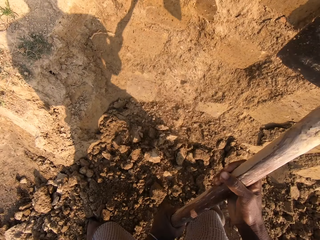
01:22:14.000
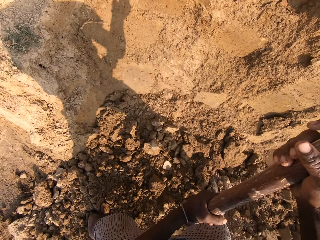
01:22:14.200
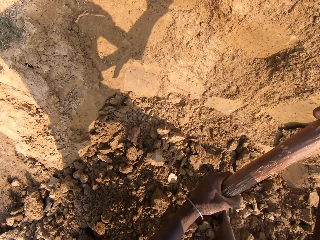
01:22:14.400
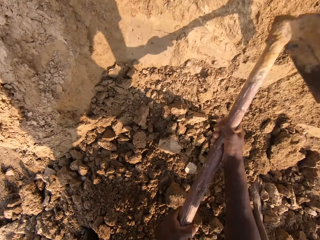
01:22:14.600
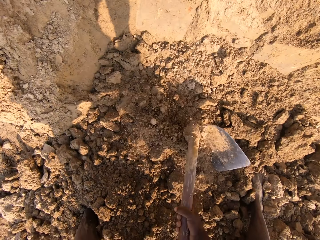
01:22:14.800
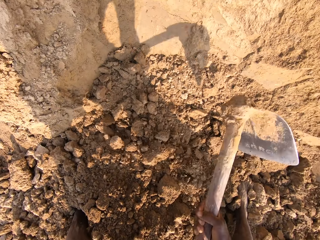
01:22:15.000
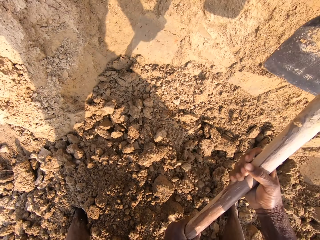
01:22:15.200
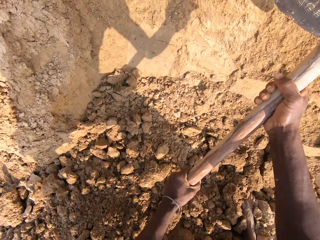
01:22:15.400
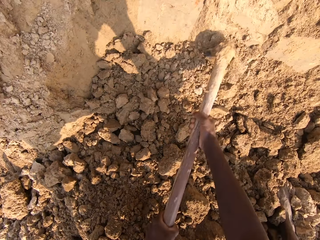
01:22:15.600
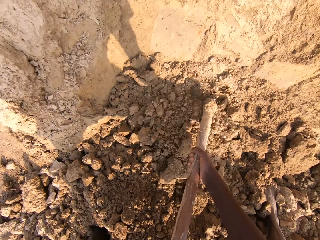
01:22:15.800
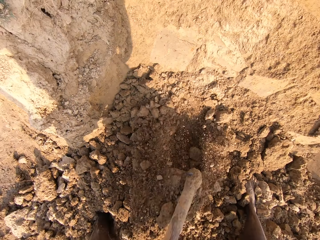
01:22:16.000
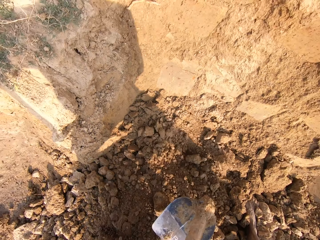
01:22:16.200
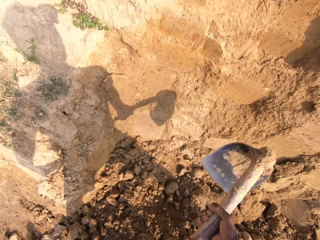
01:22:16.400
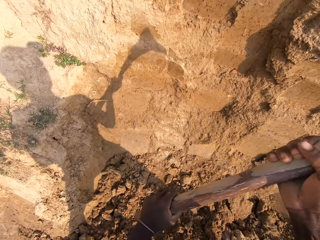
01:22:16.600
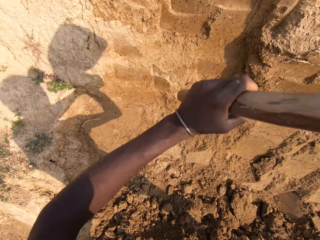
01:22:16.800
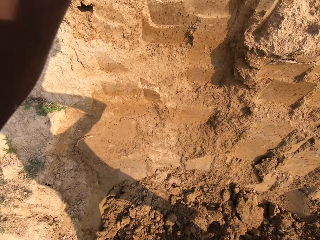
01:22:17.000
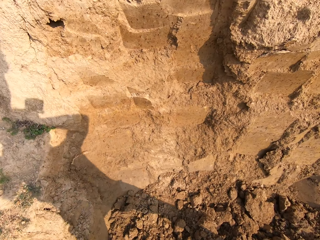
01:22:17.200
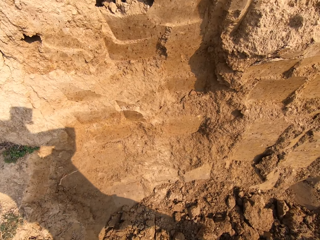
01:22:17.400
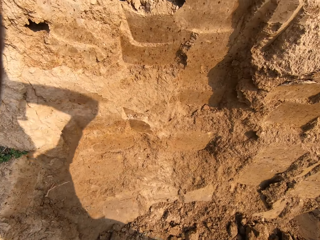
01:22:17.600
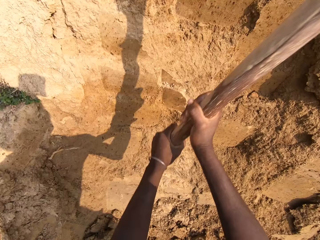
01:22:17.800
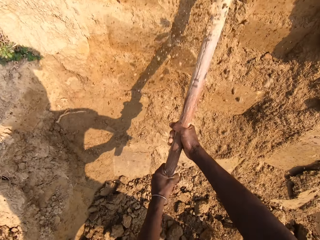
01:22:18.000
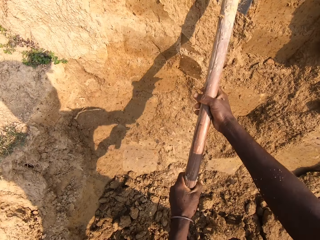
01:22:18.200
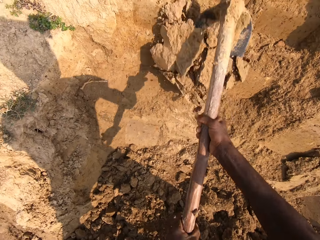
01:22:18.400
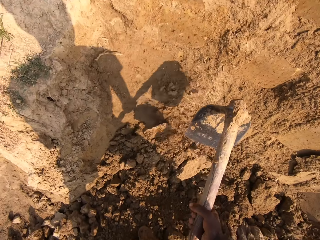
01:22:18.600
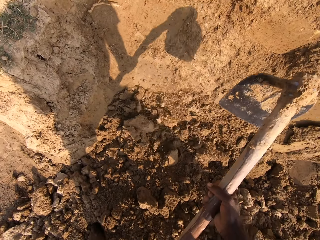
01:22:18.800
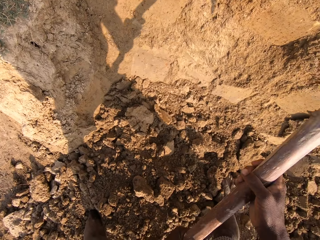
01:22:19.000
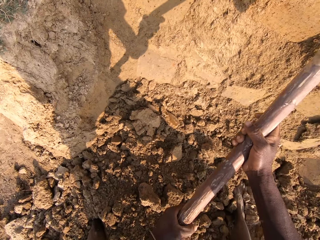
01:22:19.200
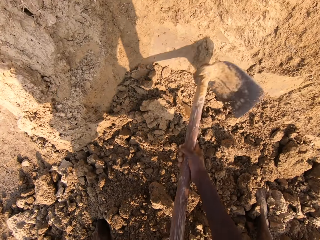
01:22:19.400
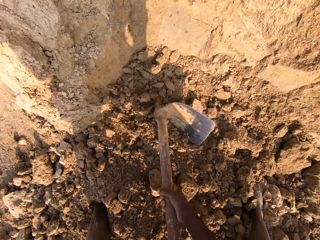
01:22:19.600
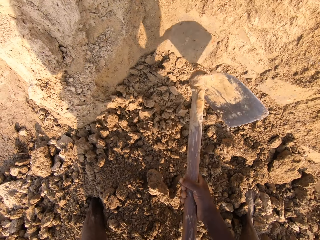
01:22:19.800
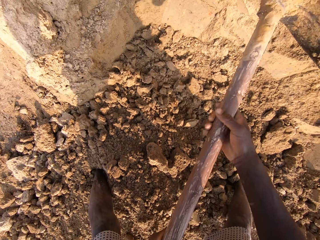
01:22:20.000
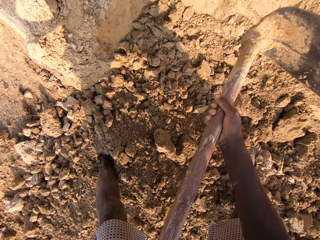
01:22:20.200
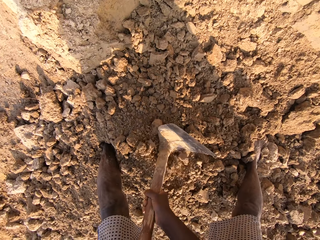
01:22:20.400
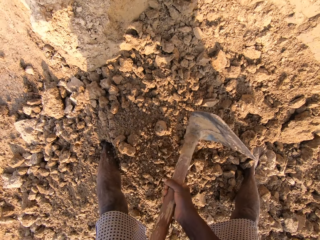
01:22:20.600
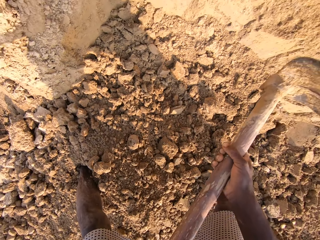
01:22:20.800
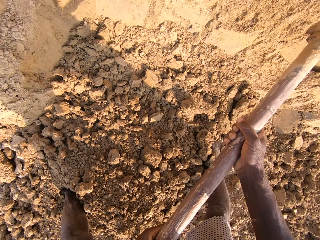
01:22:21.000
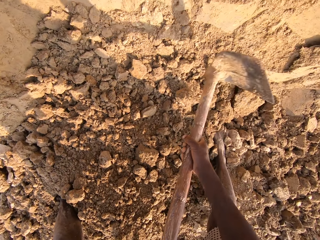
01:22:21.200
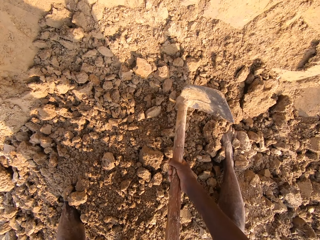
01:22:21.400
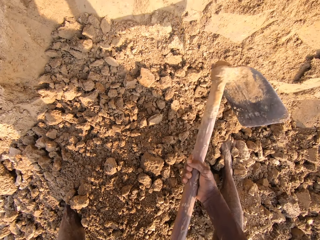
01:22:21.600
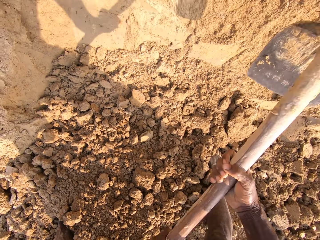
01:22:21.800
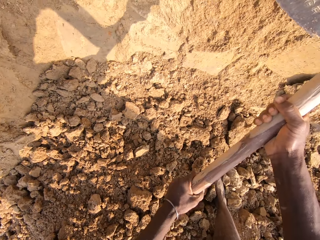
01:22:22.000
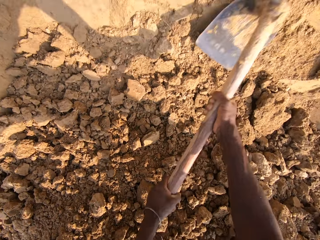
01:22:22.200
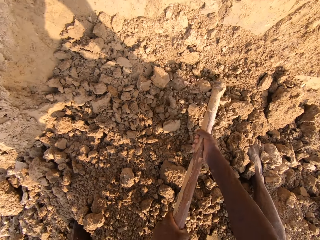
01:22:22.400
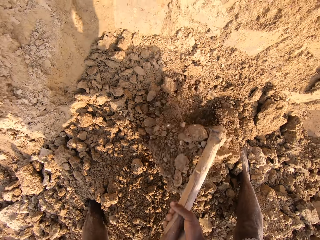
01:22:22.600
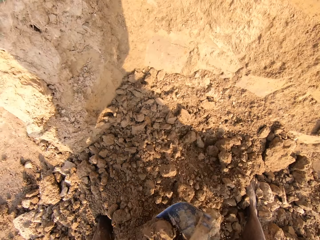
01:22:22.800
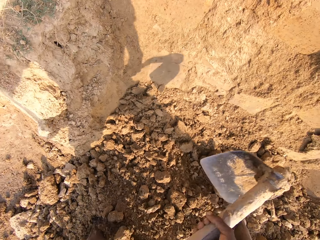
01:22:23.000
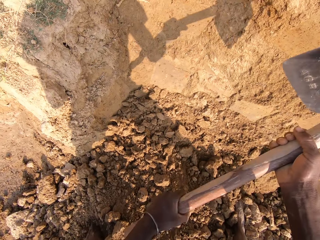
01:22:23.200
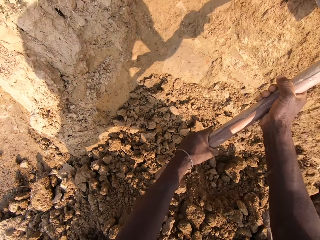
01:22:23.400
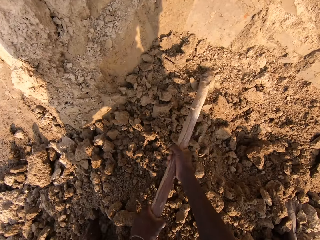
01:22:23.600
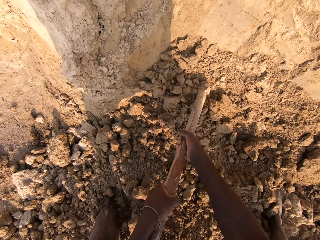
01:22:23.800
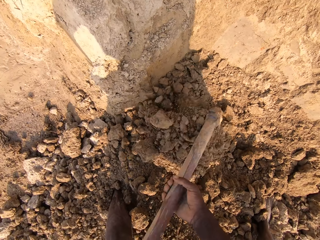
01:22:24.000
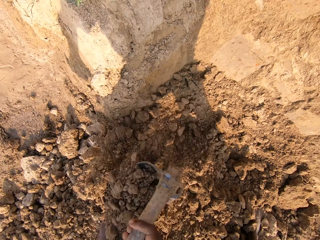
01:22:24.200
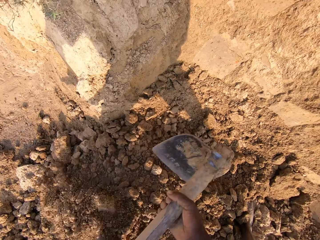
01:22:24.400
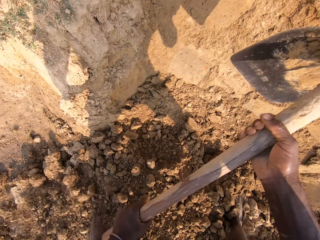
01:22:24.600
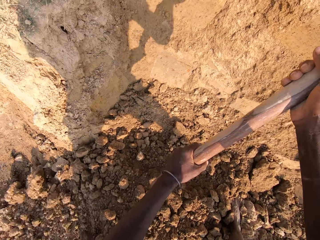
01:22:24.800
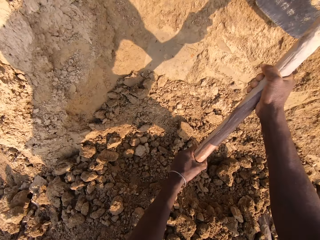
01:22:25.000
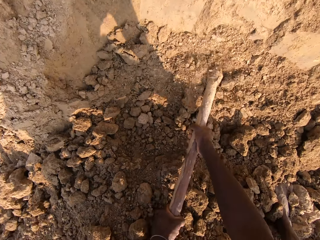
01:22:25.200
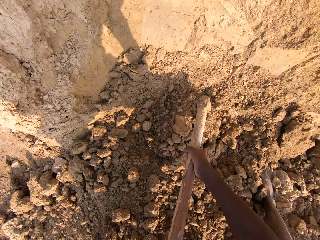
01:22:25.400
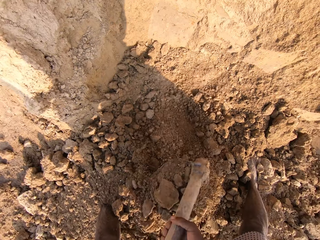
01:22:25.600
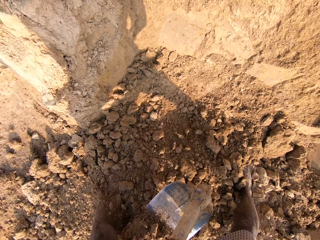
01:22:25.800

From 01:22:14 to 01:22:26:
The camera wearer digs sand with the hoe. They break sand with the hoe. They dig sand with the hoe.

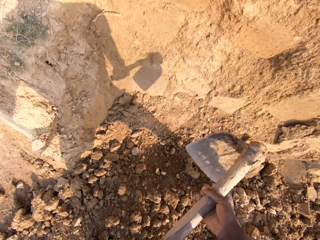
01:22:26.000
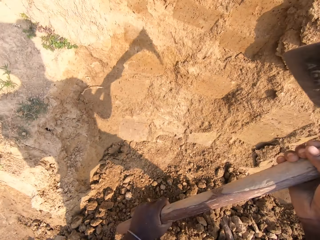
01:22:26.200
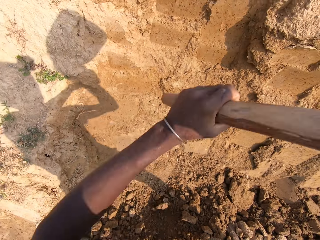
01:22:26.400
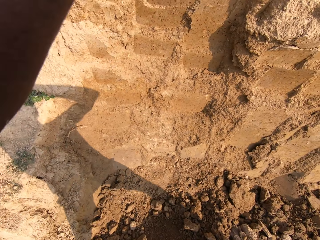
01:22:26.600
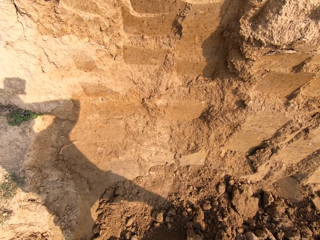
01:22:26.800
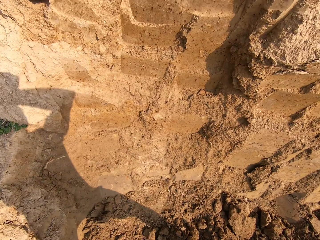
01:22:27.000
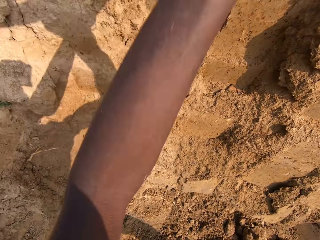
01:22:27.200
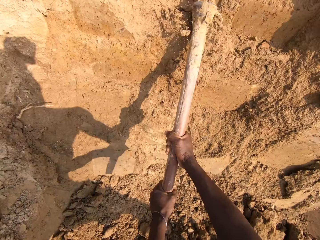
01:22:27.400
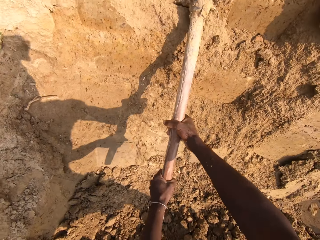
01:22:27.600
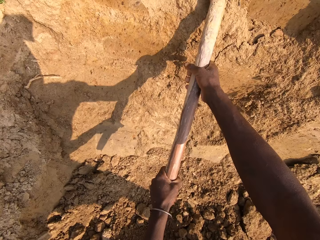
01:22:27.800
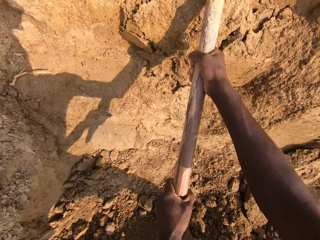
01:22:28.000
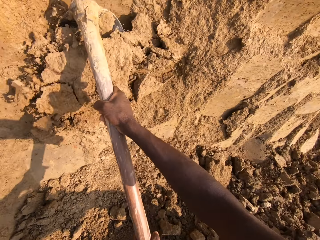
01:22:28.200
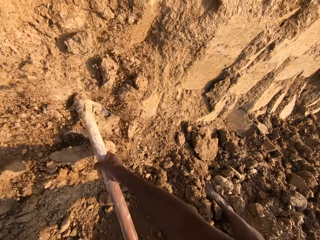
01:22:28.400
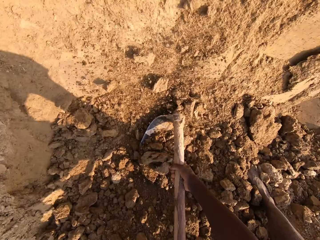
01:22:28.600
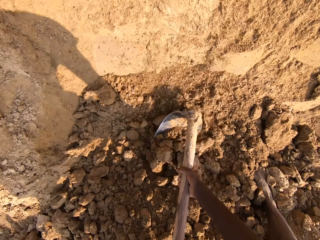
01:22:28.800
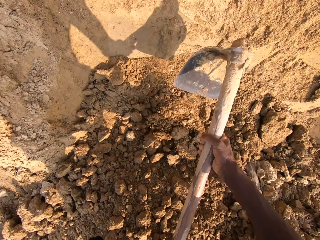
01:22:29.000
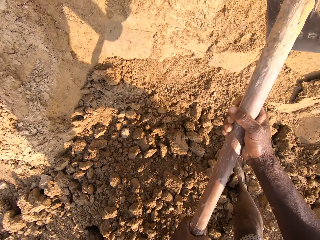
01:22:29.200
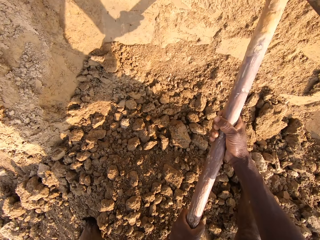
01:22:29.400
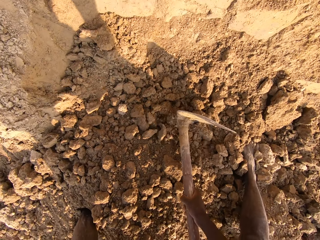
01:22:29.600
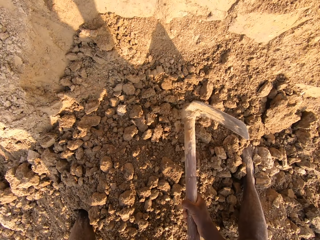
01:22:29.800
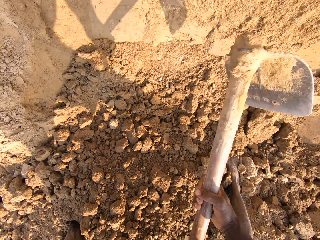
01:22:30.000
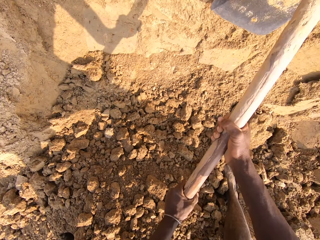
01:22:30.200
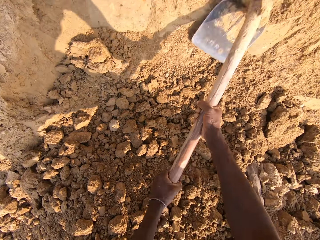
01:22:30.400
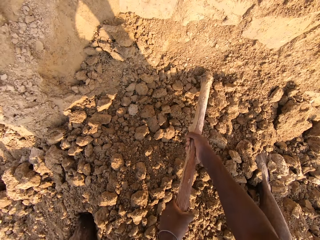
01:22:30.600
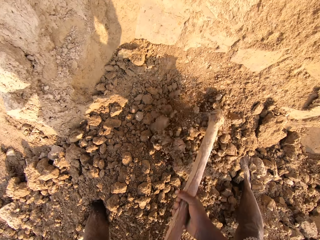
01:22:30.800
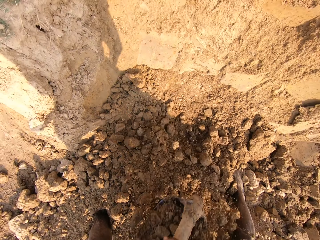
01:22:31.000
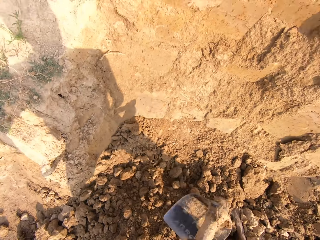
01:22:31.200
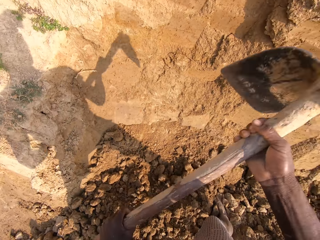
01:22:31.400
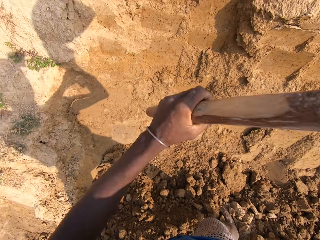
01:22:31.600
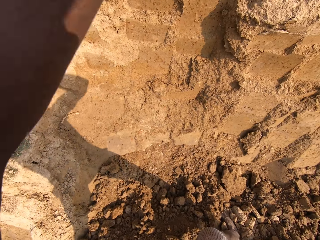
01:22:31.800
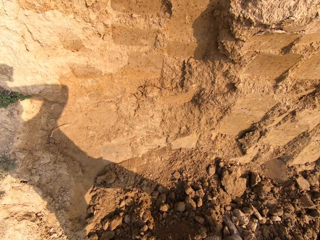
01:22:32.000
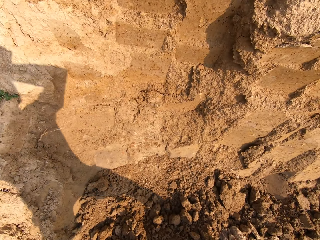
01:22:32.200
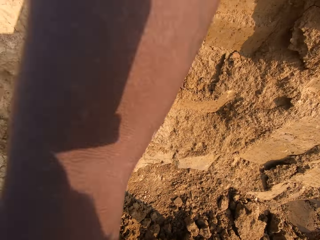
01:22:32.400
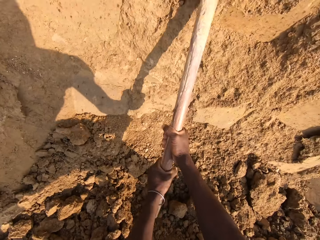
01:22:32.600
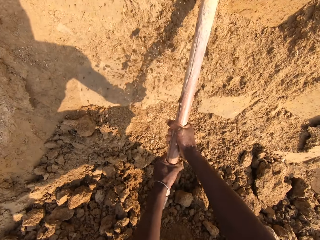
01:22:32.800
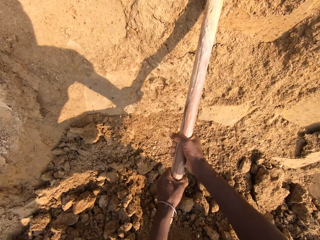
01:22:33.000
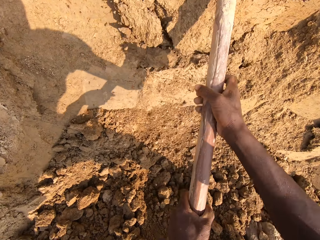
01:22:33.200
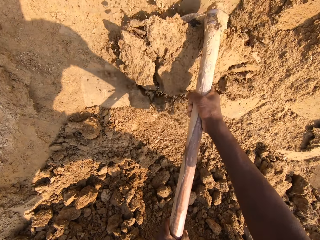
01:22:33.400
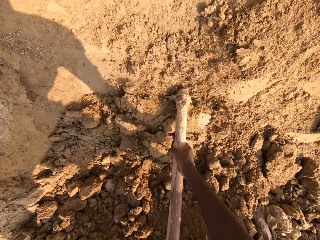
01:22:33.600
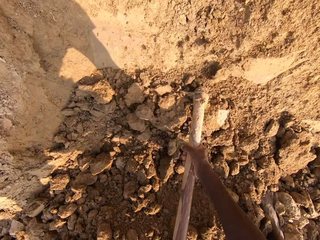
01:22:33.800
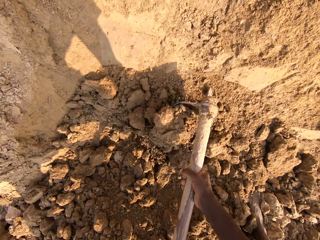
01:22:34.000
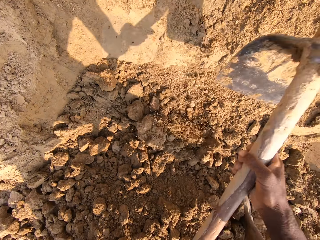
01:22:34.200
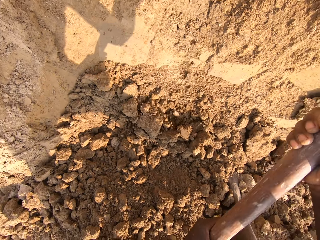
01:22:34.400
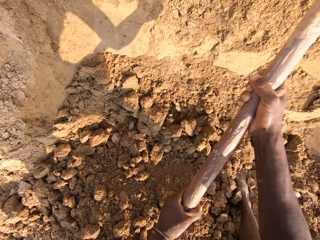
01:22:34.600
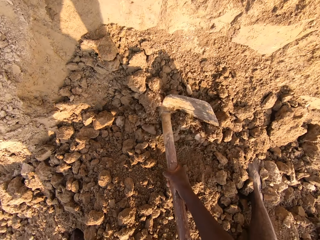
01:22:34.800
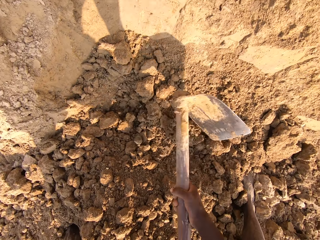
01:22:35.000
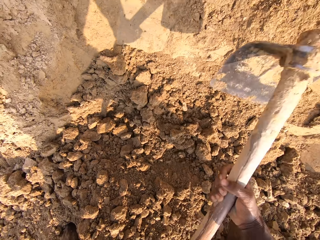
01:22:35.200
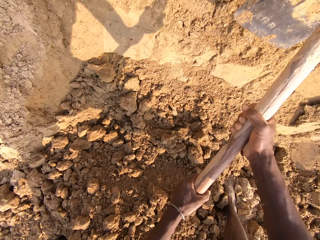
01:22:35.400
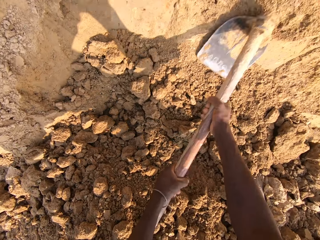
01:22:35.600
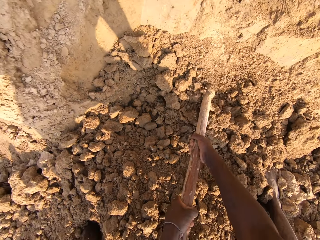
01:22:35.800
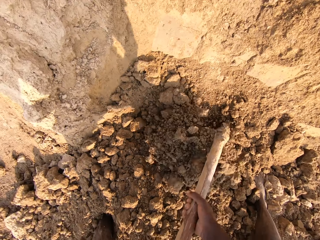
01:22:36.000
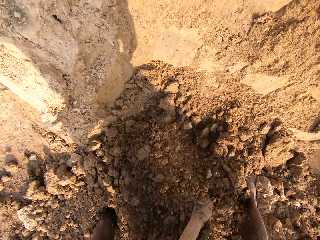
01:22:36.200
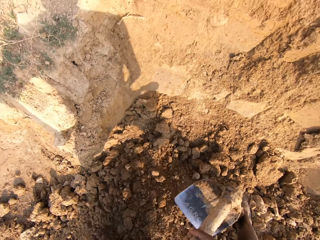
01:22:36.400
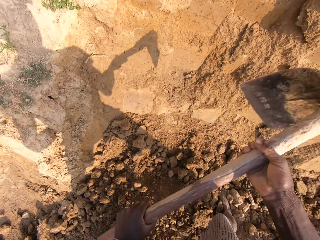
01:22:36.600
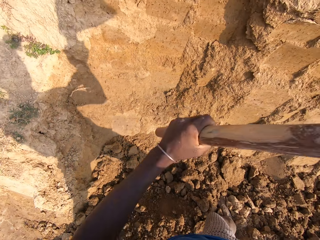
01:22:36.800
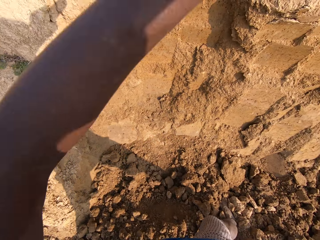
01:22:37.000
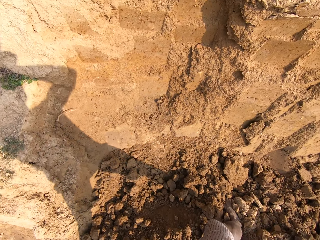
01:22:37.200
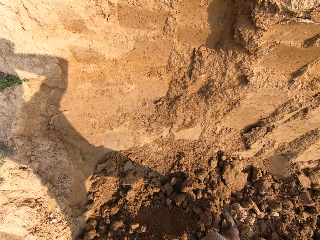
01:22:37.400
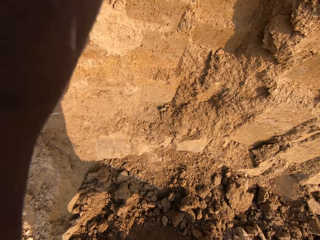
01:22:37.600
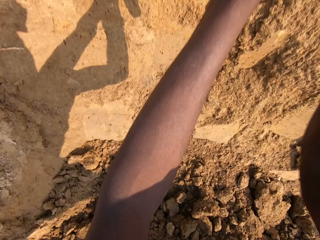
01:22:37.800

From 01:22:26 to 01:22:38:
The camera wearer breaks sand with the hoe. They dig sand with the hoe. They break sand with the hoe. They dig sand with the hoe.
